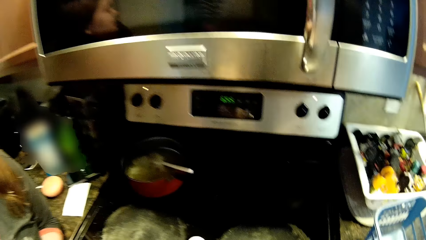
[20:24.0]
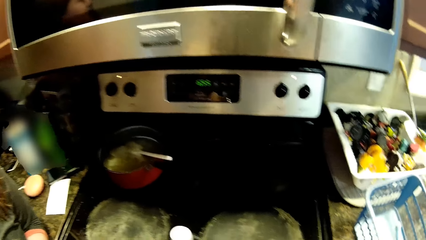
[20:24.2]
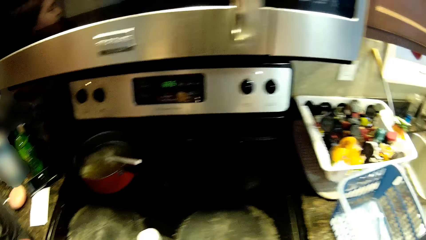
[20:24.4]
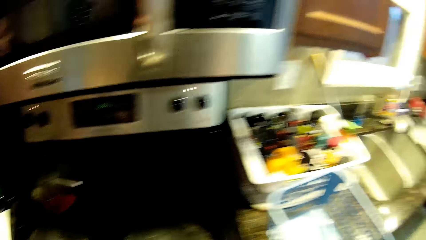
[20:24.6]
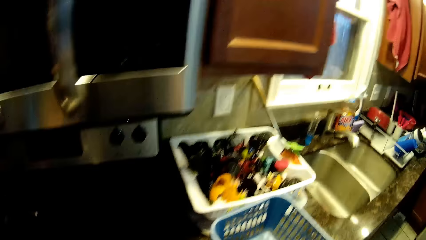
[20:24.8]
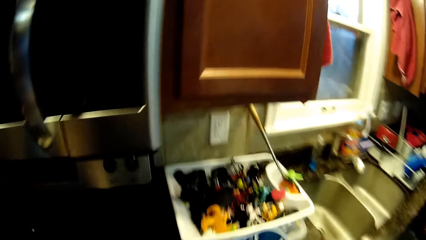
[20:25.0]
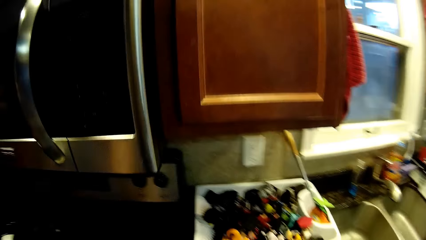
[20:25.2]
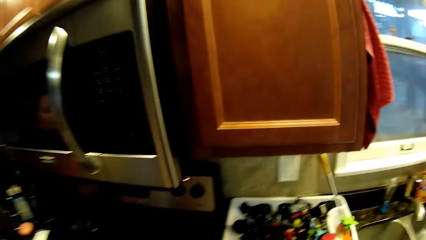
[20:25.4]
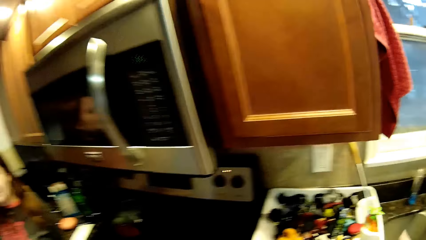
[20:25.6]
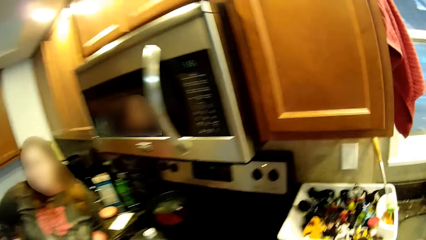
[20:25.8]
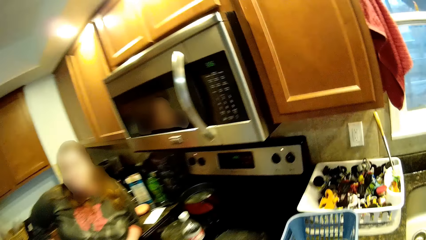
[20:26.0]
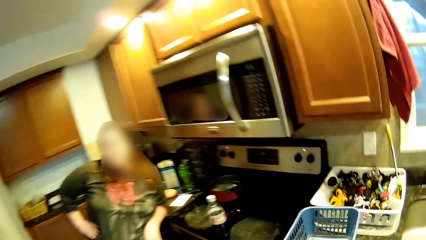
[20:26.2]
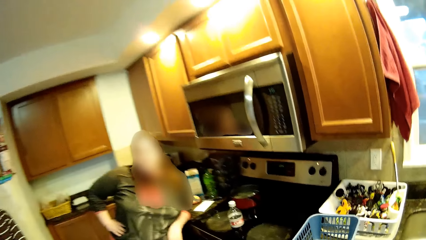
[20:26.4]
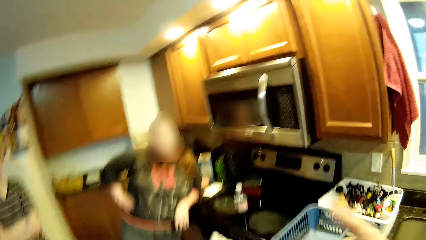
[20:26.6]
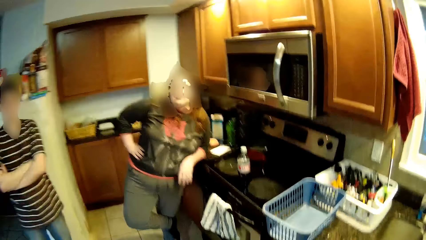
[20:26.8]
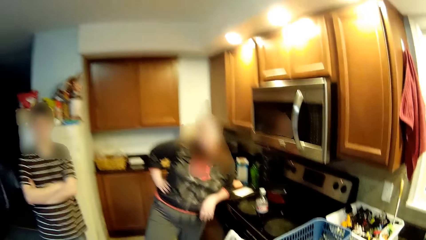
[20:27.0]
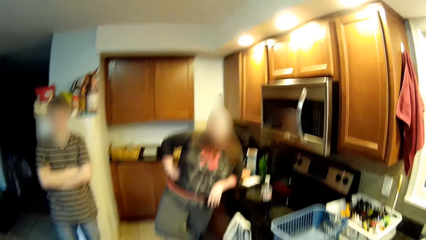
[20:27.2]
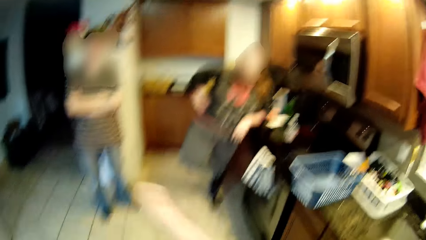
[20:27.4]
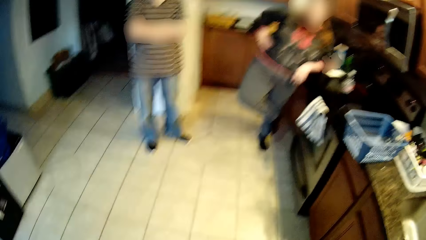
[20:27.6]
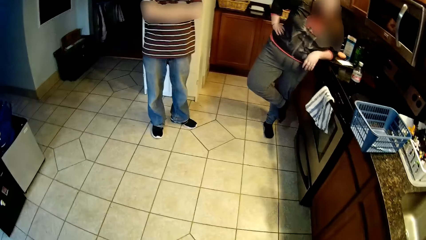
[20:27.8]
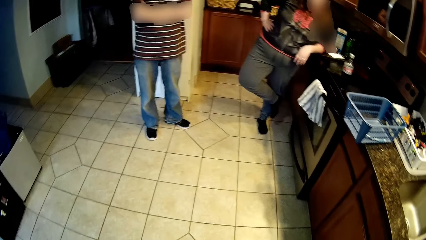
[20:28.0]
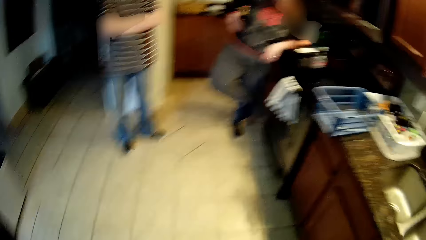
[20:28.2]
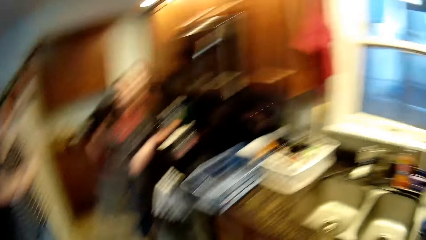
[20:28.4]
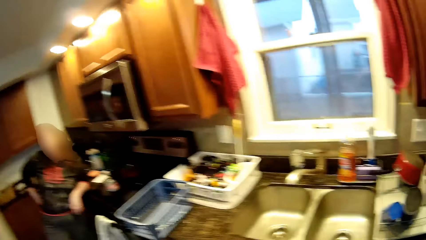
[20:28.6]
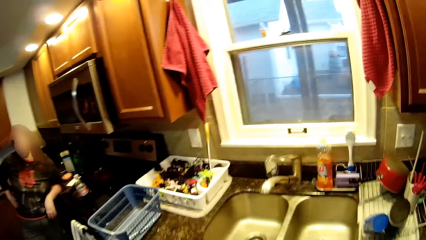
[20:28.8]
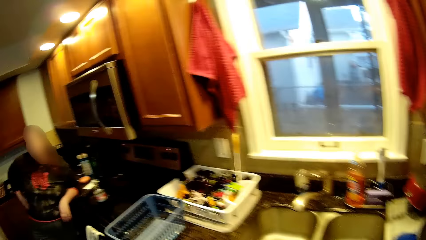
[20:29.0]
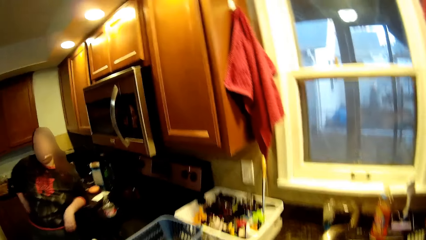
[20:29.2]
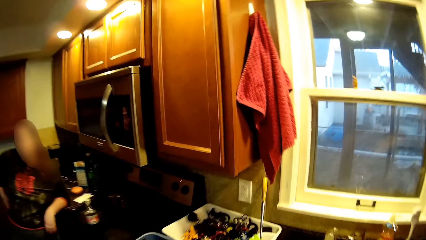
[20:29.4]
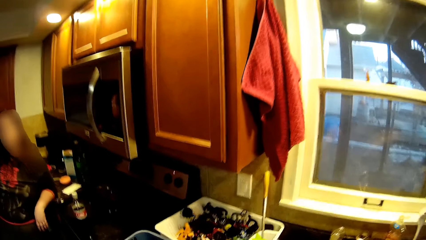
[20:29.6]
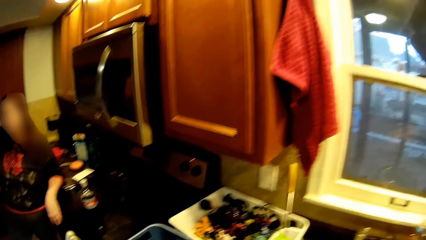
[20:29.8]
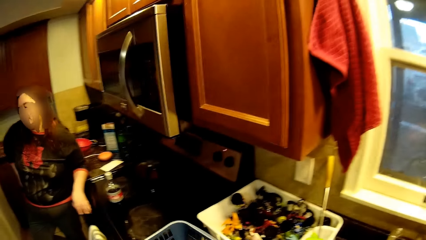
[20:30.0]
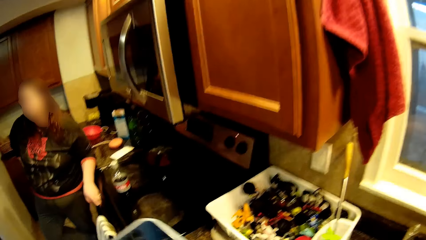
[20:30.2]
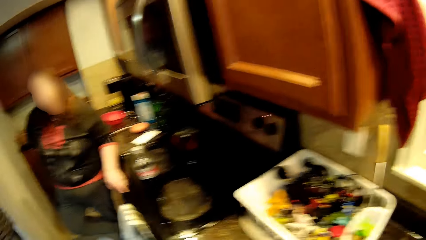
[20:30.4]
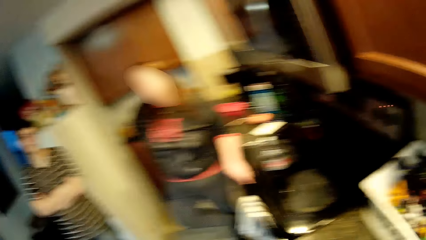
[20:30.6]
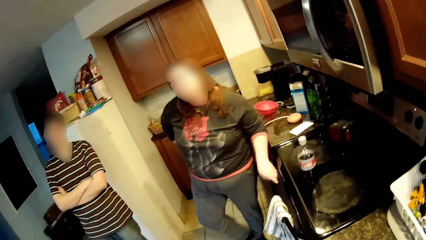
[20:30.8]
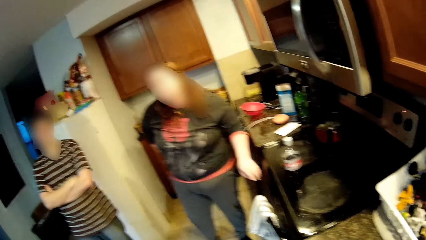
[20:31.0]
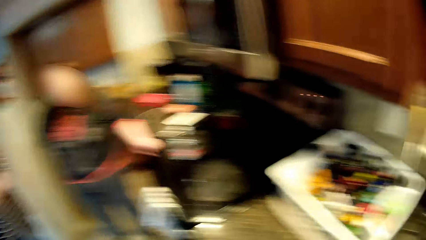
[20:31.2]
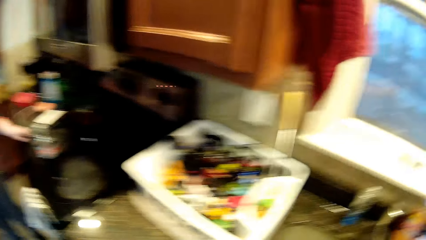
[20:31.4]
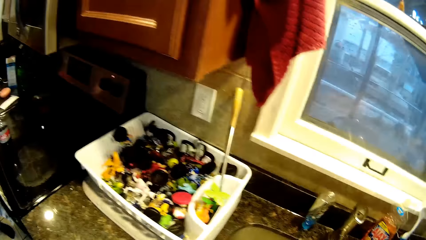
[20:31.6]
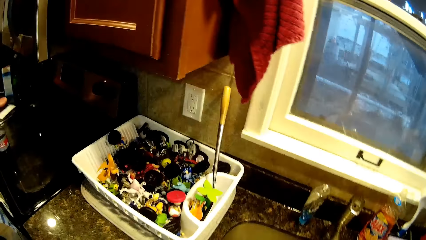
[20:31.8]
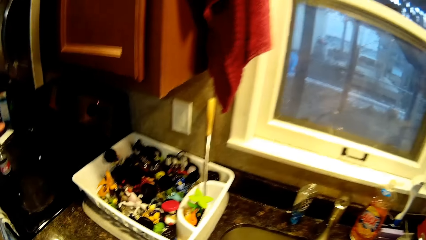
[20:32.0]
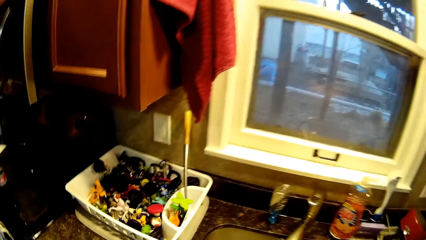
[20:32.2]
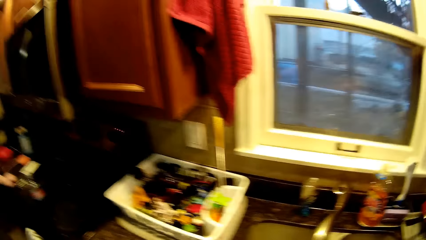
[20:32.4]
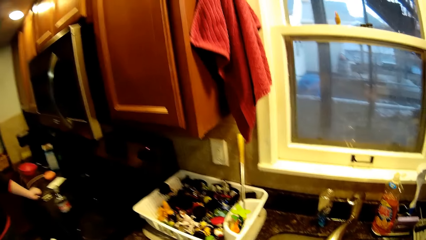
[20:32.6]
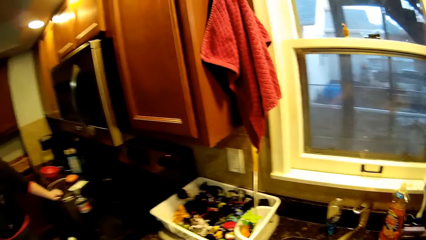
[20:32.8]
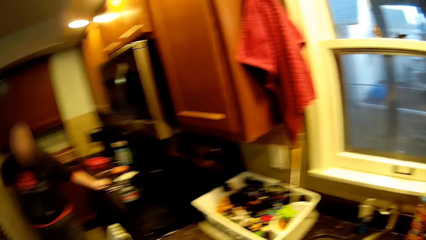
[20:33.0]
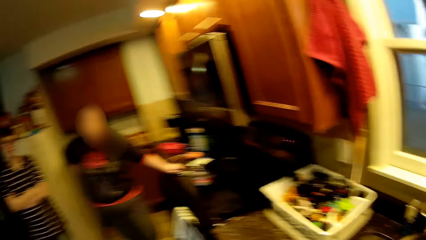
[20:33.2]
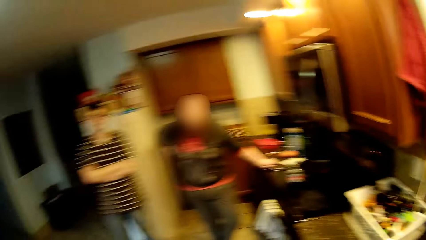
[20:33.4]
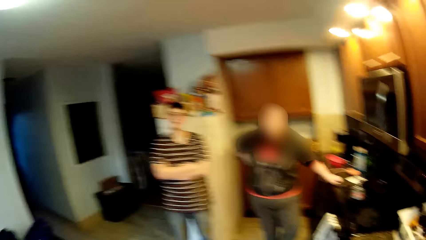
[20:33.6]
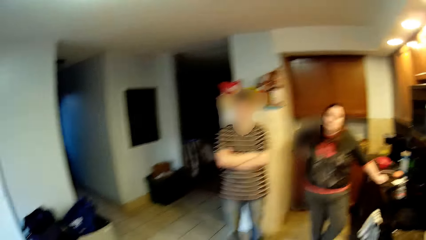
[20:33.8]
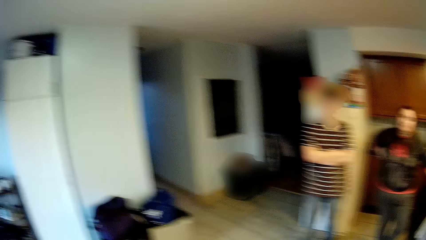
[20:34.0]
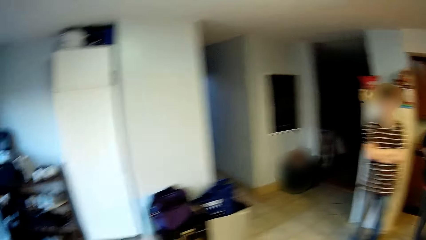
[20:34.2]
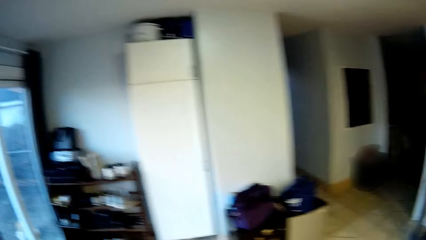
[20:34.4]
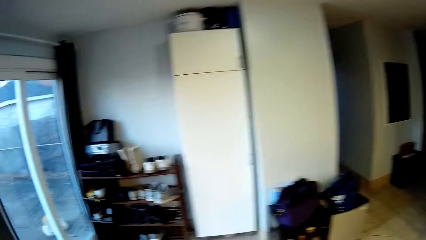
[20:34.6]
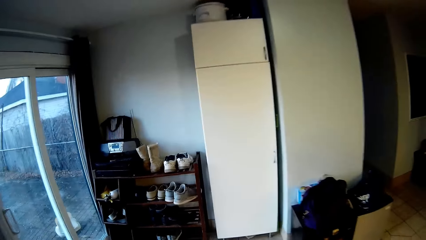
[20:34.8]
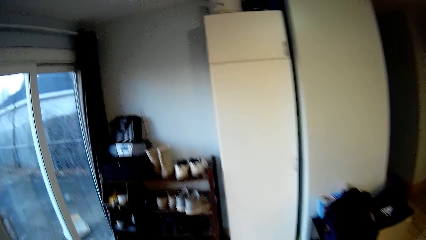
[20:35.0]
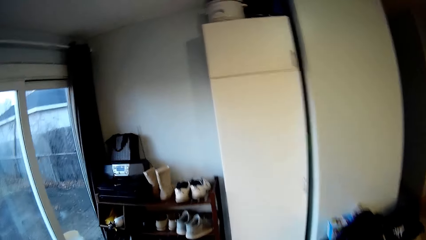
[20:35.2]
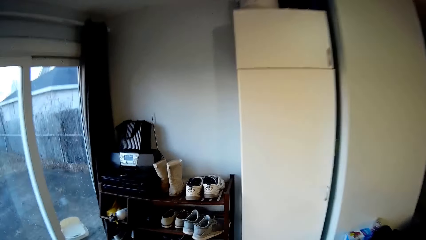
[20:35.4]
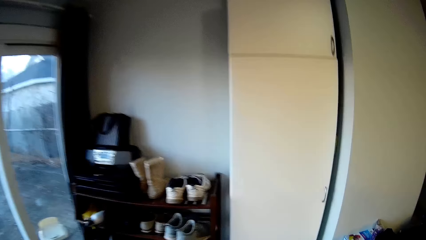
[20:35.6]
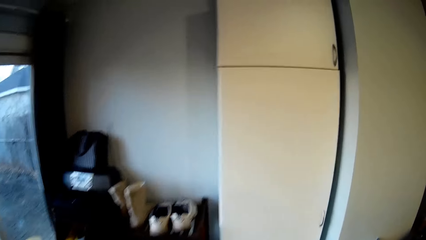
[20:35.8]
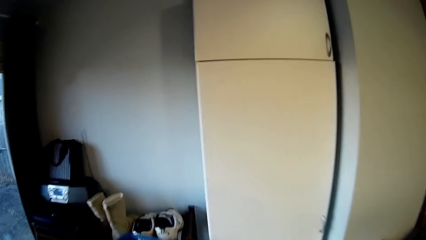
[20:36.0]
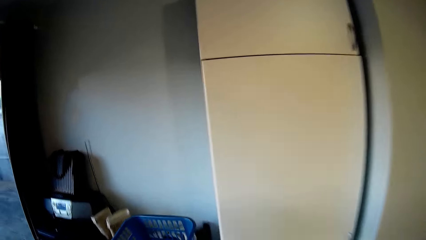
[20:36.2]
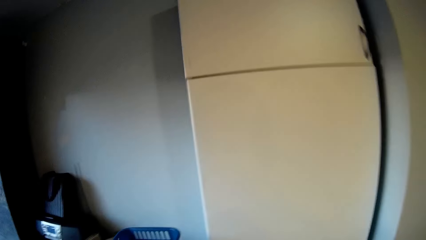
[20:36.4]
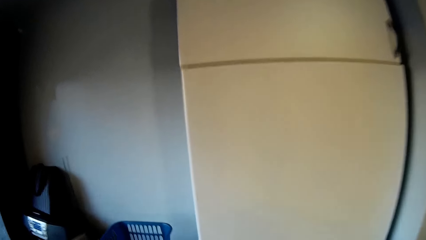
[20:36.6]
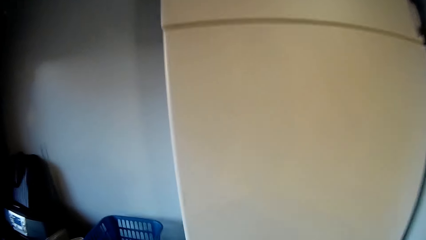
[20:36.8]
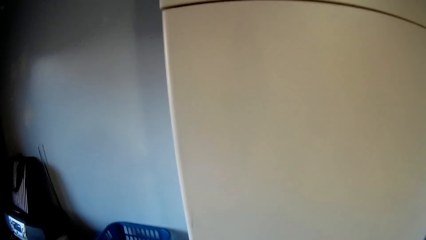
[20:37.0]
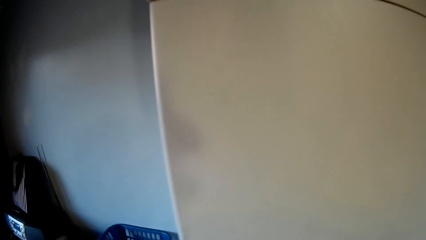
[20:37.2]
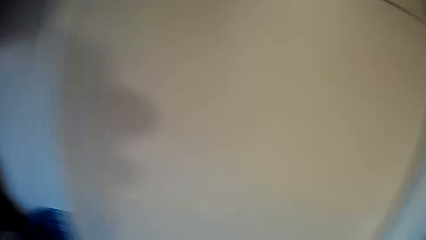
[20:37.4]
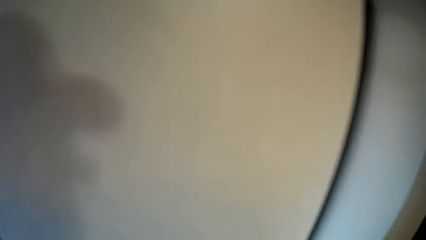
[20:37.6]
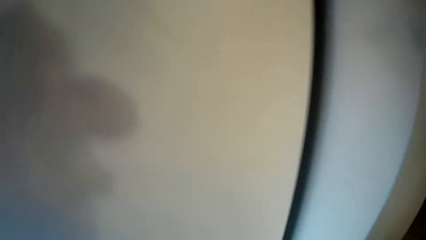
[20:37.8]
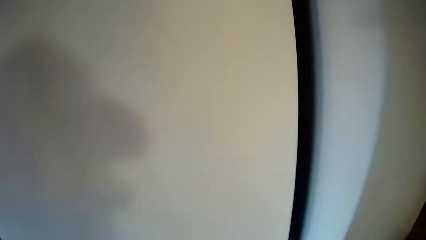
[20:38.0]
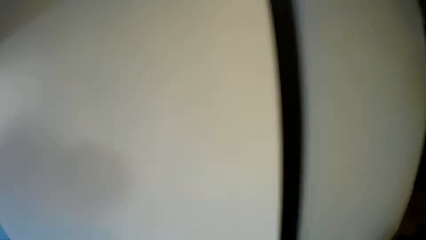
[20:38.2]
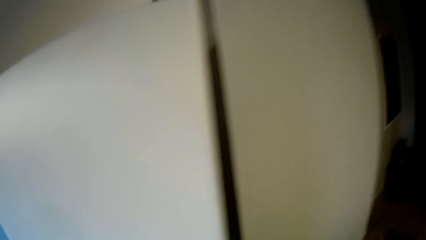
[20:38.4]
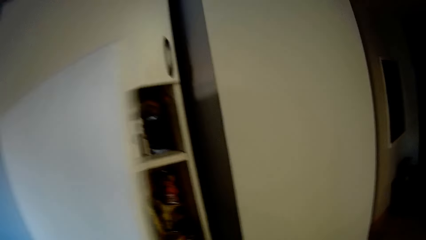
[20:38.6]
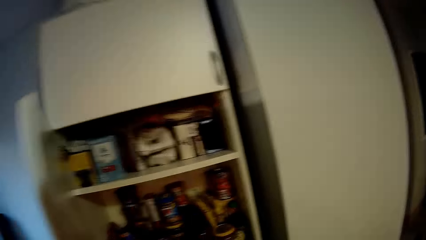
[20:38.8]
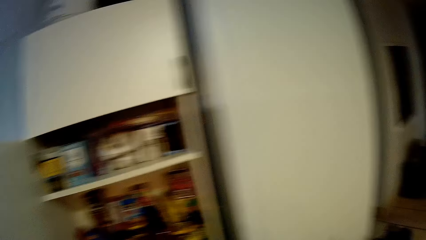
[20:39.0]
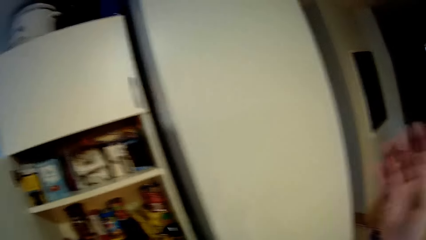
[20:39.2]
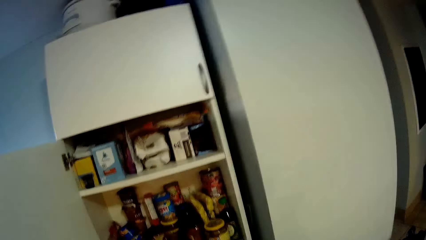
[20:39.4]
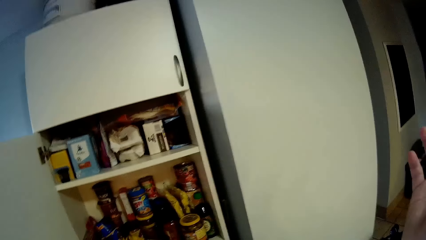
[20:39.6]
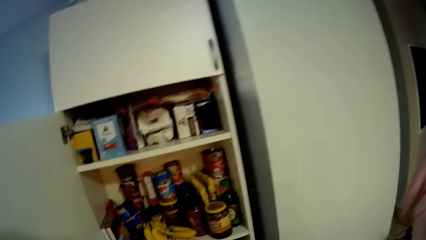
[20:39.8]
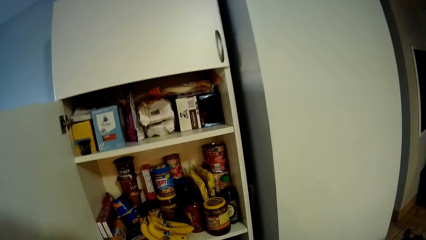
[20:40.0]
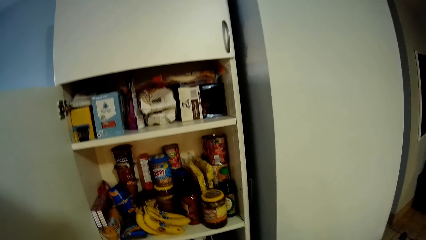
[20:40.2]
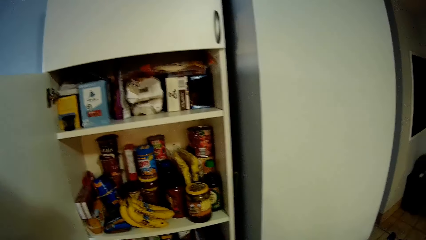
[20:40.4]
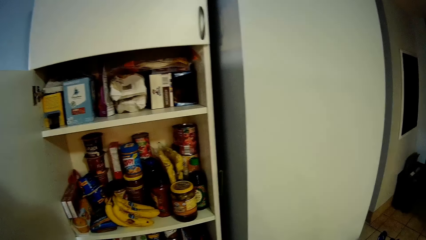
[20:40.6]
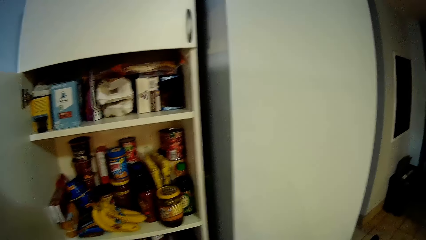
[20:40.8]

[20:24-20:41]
A man stands beside another man. The camera wearer moves around. They move a hand. The other man leans on the countertop. The first man stands beside the other man. The camera wearer turns around. The other man leans on the countertop. The camera wearer picks up a plastic basket. They turn around. The other man leans on the countertop. The camera wearer moves a hand. They turn around. The first man stands beside the other man. The camera wearer walks around. They put down the plastic basket. They open a cupboard.
